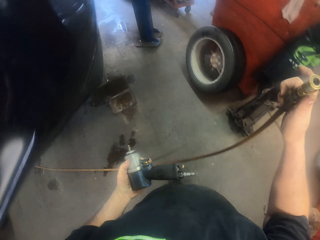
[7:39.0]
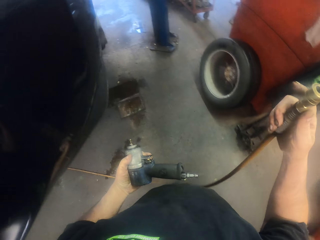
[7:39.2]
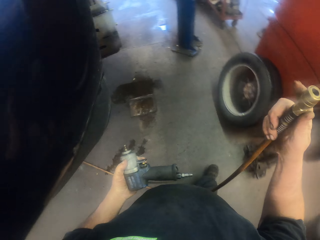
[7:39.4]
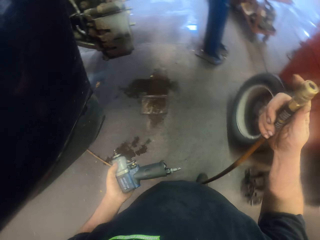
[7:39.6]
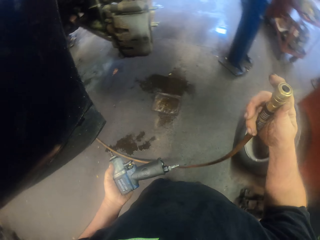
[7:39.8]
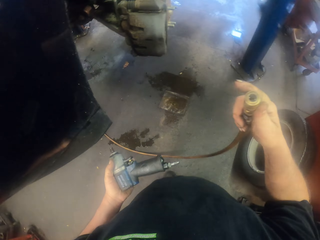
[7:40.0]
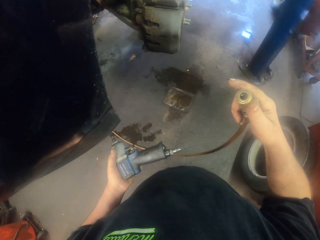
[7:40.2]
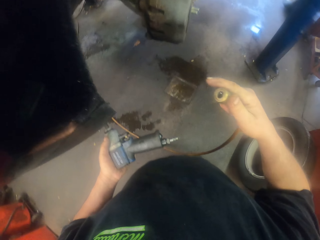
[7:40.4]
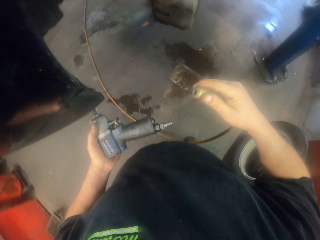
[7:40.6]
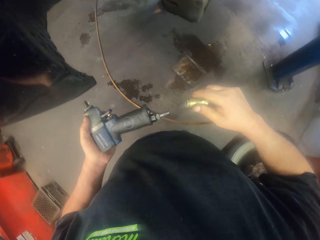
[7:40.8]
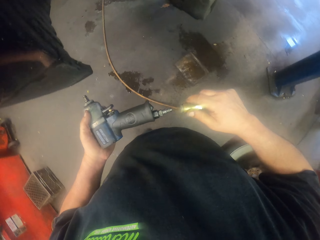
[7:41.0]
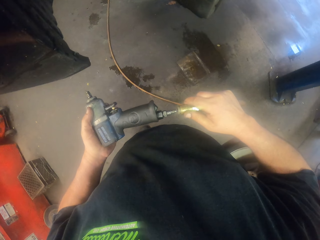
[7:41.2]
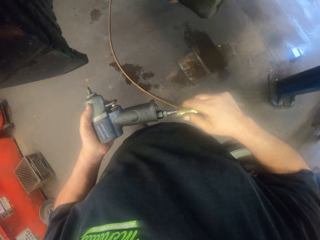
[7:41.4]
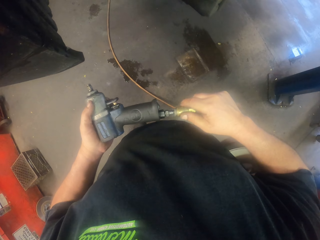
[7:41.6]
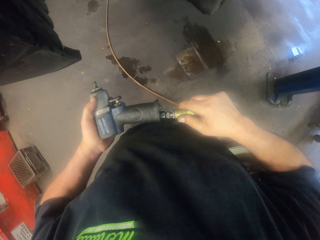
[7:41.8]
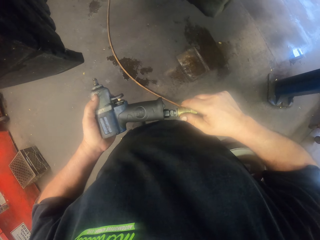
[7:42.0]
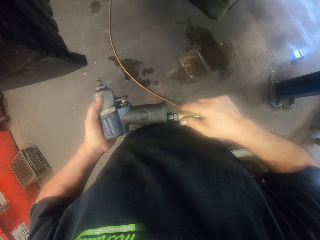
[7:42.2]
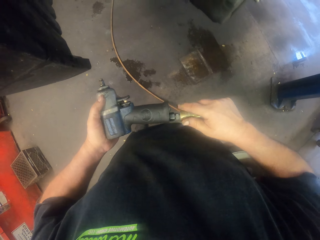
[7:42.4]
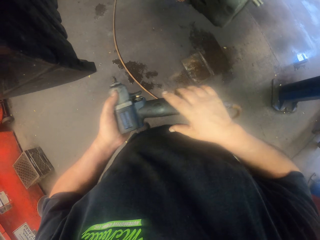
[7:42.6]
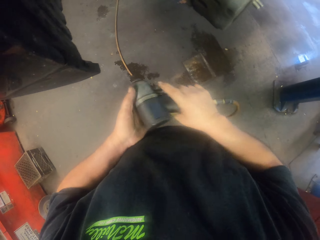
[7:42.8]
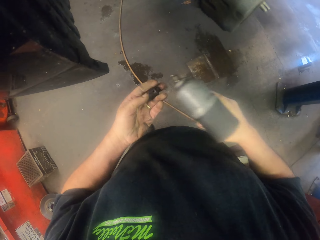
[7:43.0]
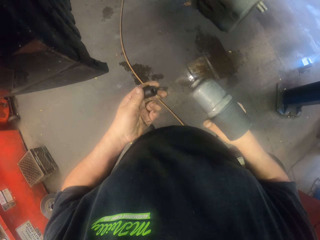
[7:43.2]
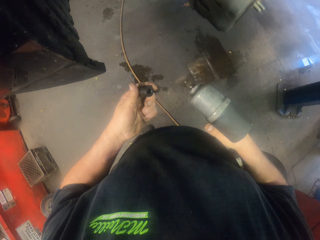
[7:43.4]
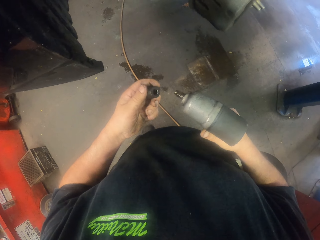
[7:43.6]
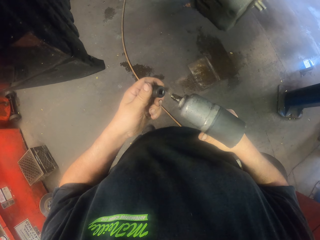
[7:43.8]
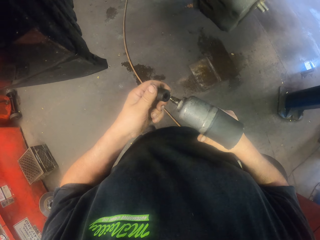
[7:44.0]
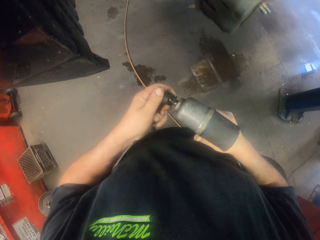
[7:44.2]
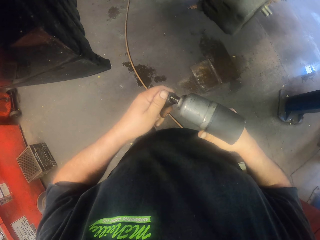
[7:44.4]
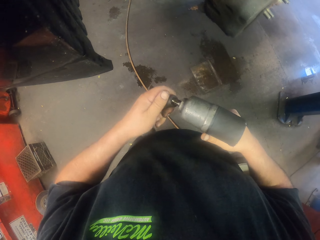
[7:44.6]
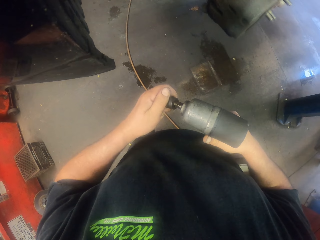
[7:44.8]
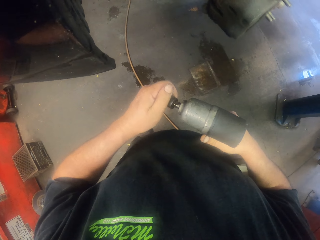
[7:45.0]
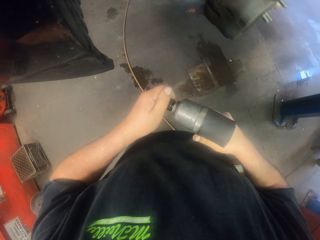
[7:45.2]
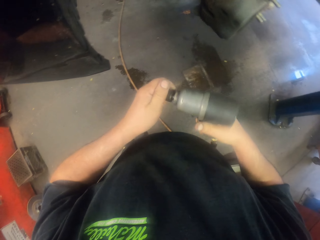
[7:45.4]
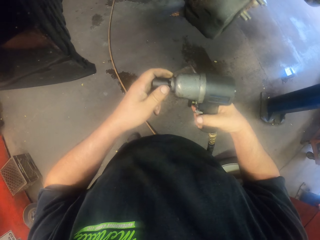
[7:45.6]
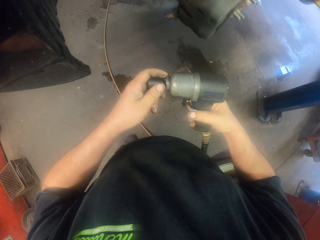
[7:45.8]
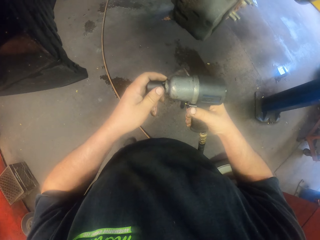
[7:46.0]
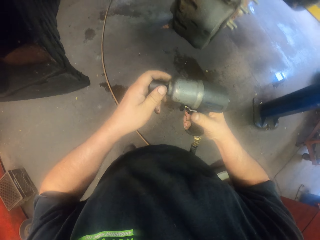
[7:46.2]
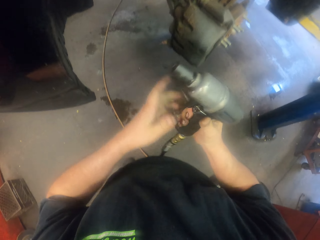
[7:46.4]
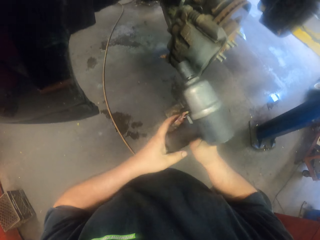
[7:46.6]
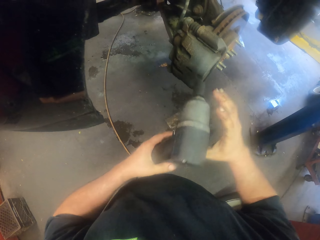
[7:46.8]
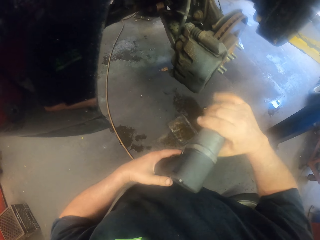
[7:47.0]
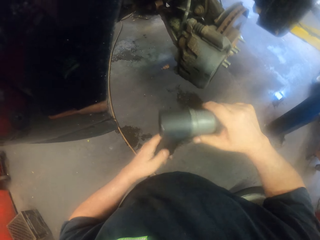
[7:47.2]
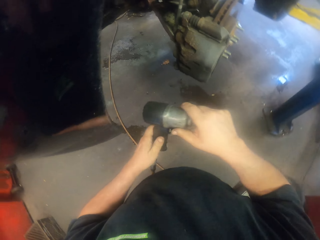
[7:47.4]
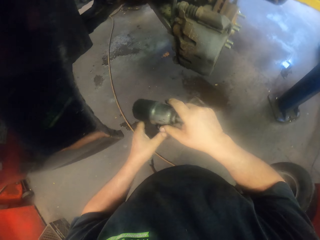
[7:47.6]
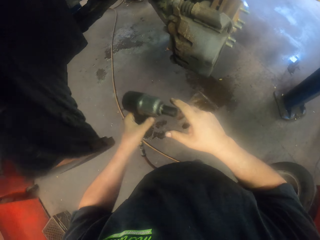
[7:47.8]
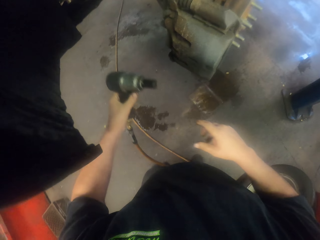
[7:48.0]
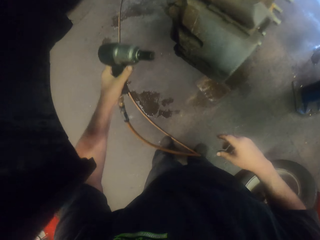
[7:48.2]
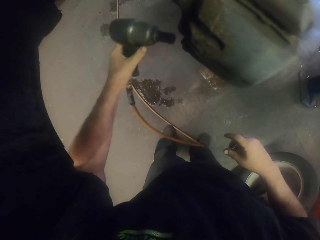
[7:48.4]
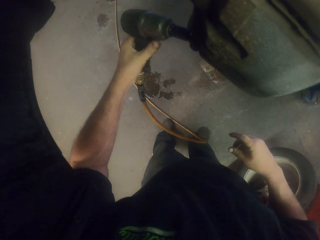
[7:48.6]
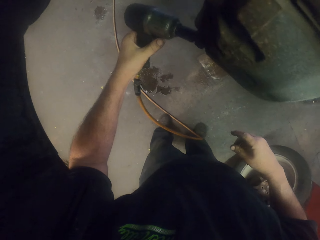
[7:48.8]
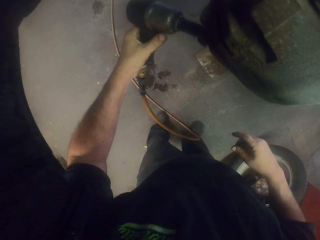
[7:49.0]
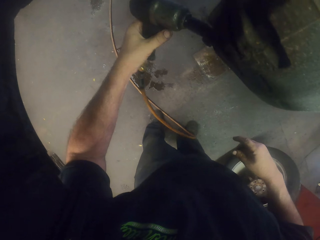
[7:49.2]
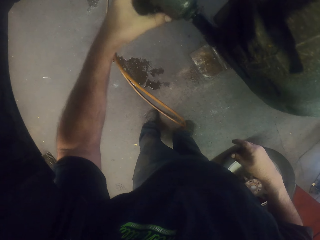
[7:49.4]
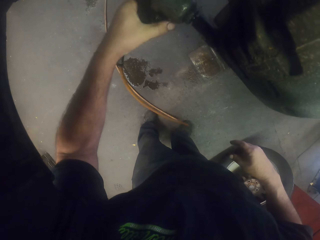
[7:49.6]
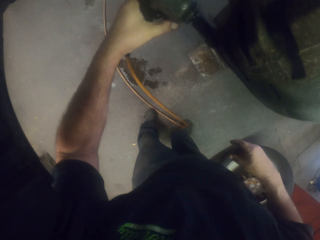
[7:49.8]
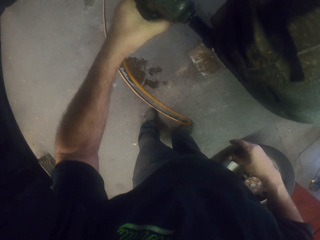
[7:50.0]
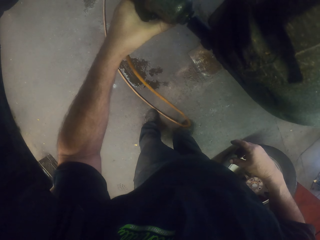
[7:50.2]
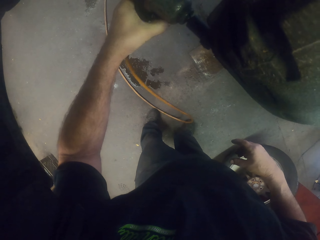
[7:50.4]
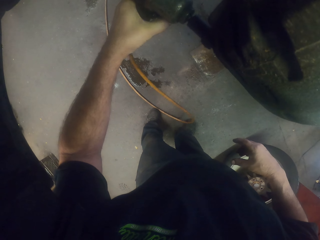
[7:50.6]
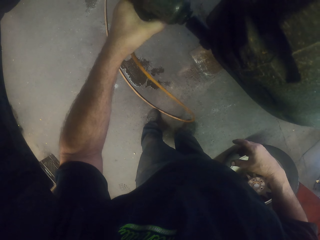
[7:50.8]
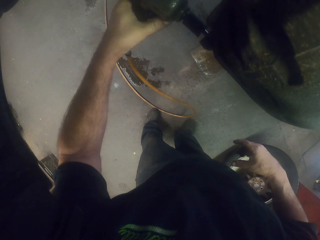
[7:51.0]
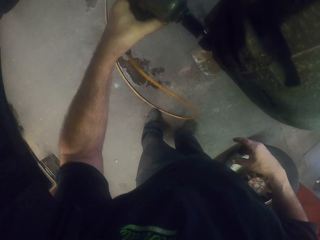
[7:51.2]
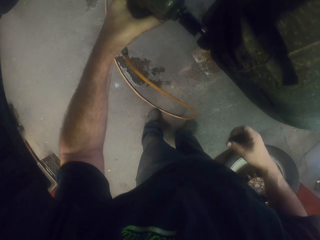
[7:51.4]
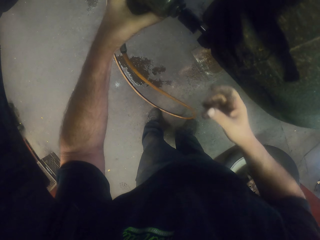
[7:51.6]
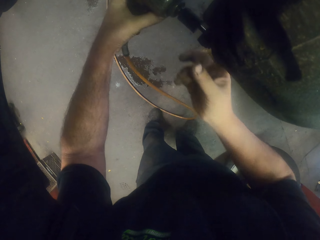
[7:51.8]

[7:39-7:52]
The camera wearer holds a cable. They stop. They join the impact wrench and the hose pipe. They hold the impact wrench with the right hand. They join the lug nut remover to the impact wrench. They pass the impact wrench to the left hand. They hold the impact wrench with the right hand. They remove a bolt from the caliper housing.

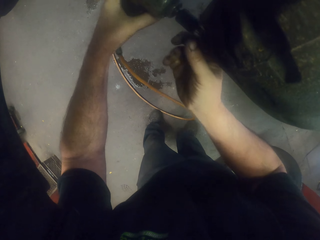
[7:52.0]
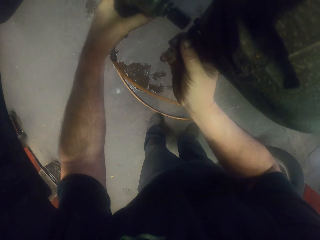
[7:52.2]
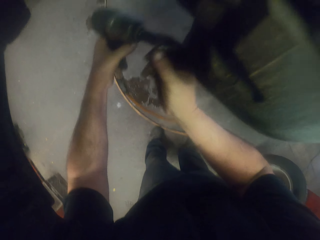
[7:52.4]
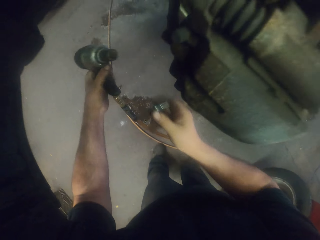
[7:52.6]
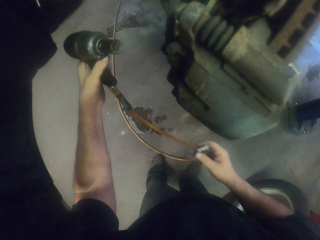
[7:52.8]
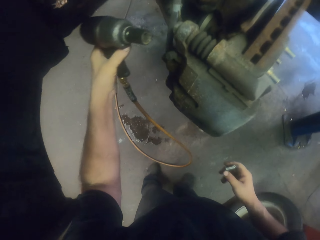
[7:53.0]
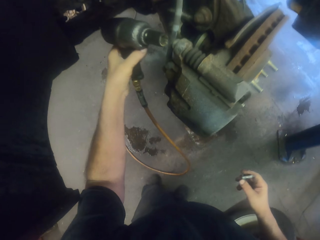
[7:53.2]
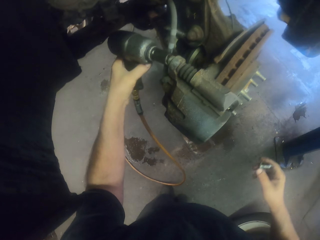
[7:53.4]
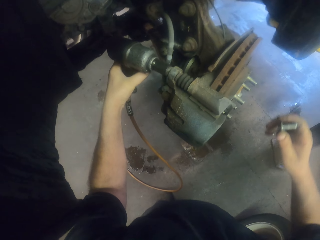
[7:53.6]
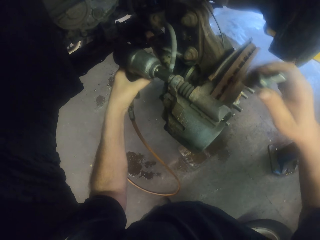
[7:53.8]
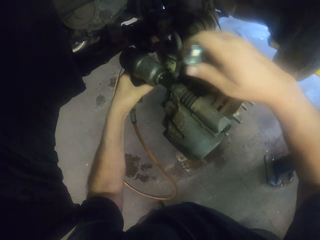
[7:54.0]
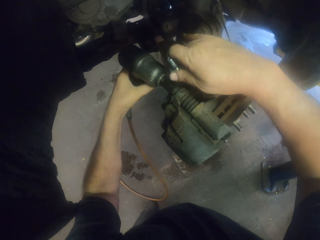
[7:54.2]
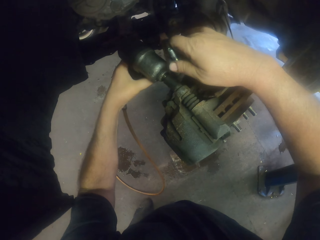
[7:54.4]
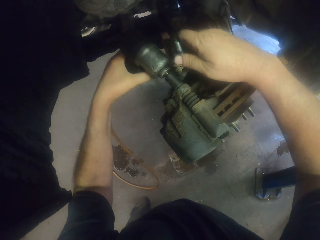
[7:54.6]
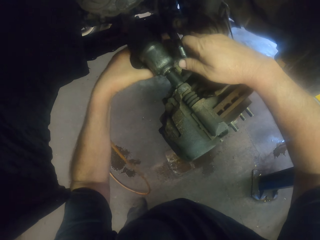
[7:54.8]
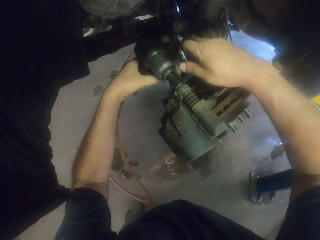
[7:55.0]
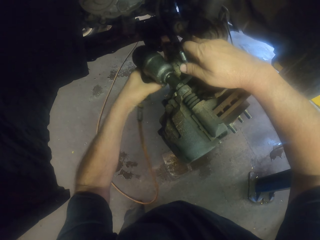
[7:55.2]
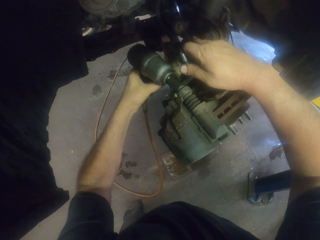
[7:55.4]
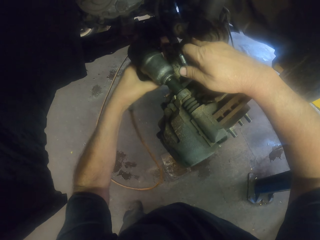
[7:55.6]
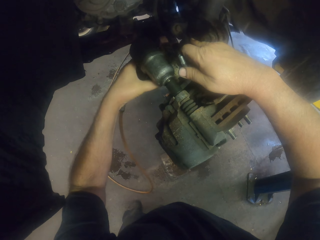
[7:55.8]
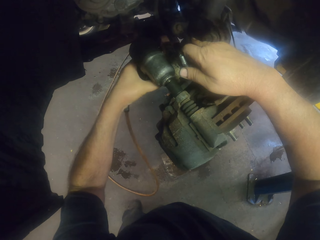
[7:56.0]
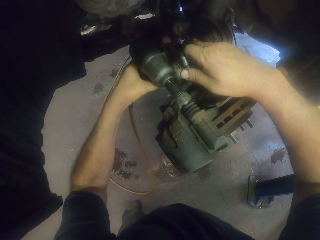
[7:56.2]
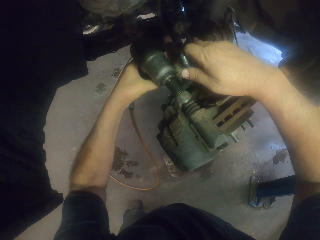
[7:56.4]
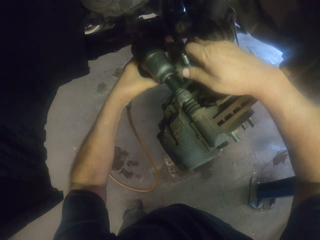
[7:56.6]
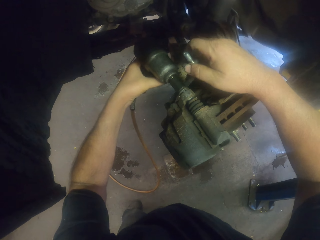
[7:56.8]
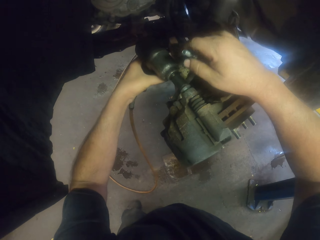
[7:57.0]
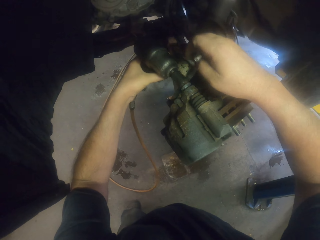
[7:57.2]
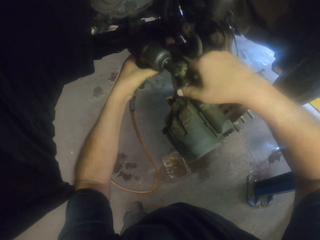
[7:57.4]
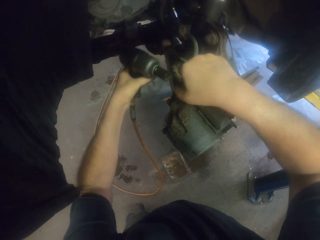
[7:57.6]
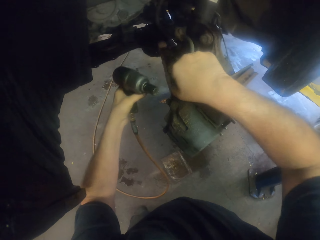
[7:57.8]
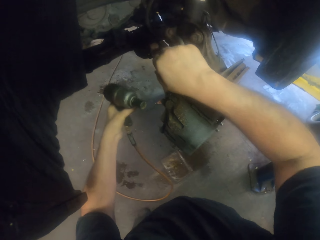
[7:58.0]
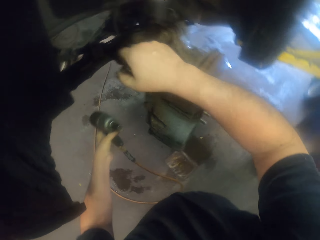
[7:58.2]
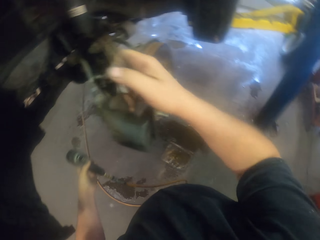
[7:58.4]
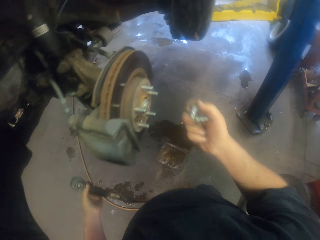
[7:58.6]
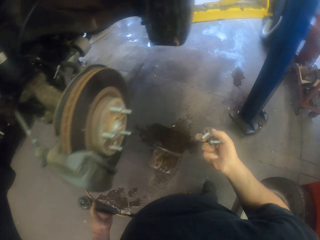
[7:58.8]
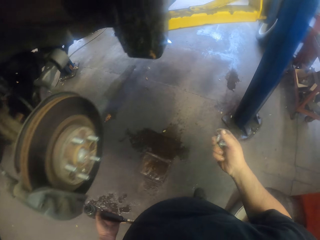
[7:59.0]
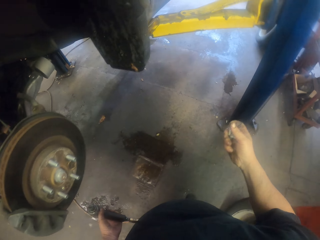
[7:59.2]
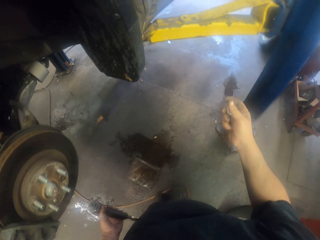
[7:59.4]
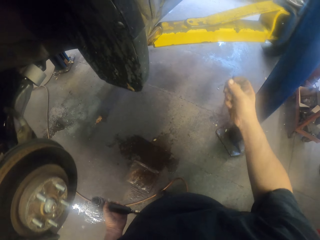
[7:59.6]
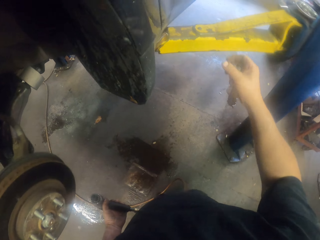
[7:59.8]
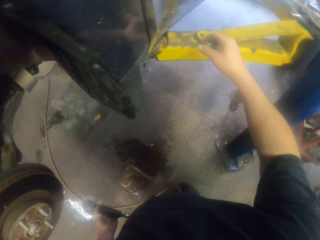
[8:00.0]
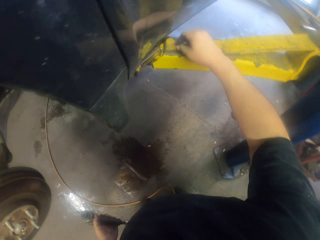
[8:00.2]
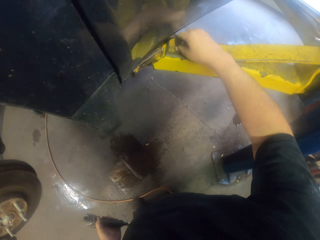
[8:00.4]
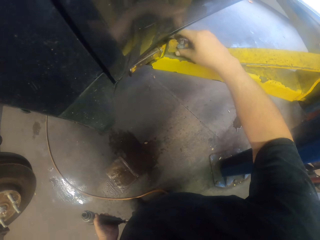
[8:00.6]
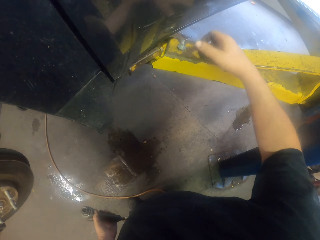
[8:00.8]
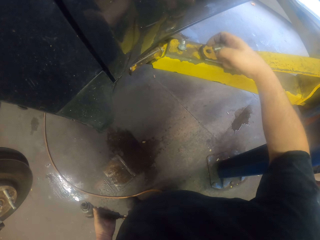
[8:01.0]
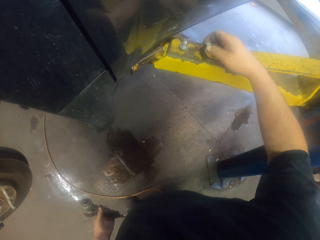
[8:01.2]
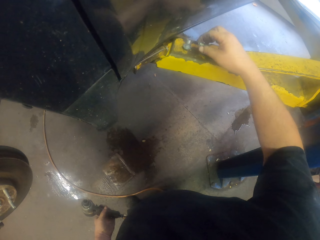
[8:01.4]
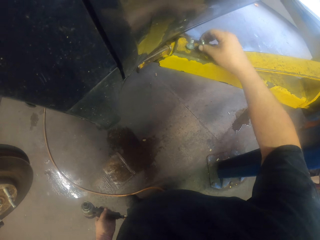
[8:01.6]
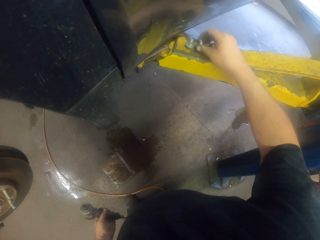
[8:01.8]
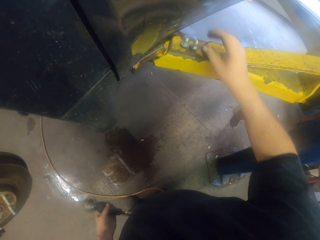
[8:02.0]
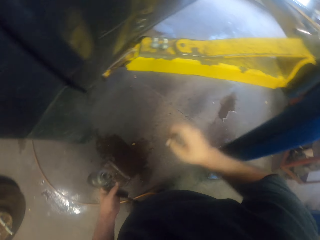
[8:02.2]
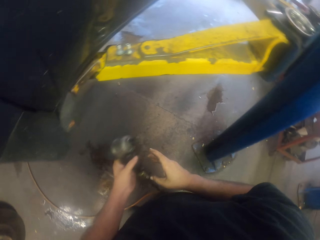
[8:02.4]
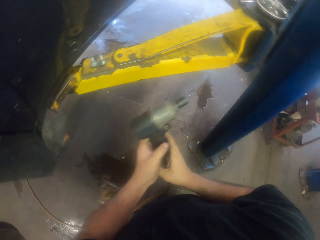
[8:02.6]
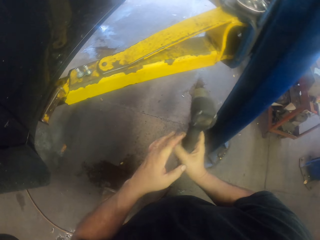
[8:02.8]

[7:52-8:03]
The camera wearer removes another bolt from the caliper housing. They turn to the side. They hold bolts. They turn to the side. They take a few steps. They put the bolt on a metal. They put the bolt on the metal again.
